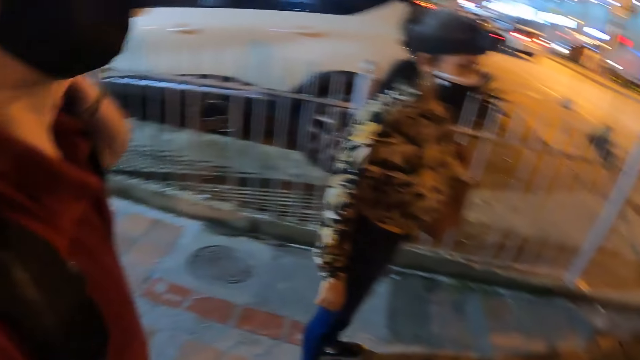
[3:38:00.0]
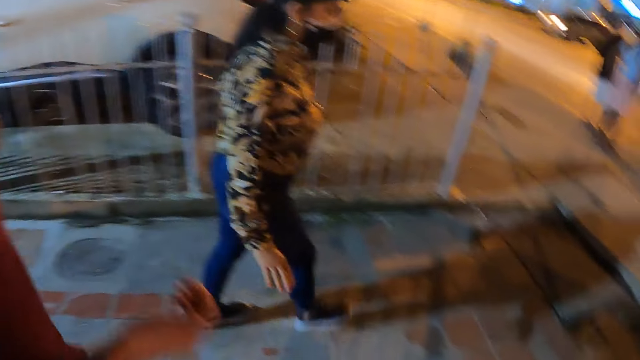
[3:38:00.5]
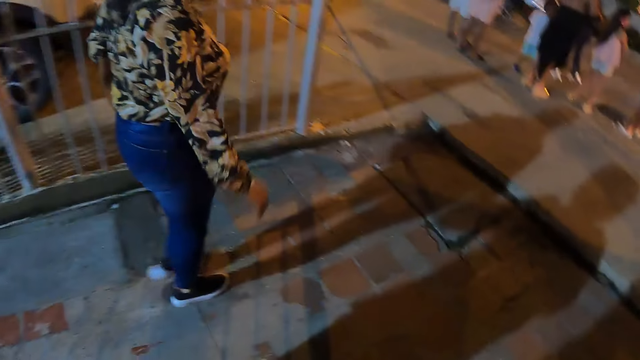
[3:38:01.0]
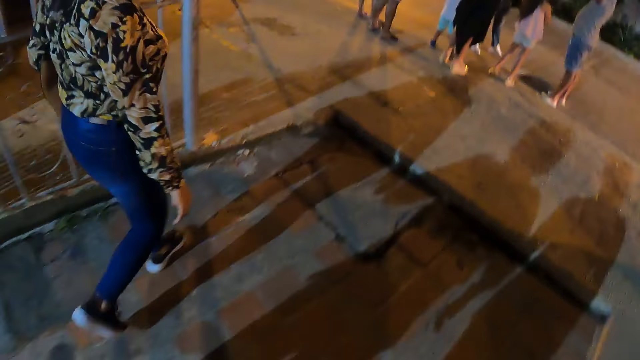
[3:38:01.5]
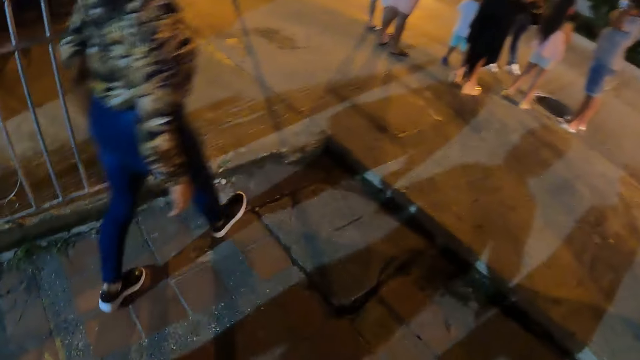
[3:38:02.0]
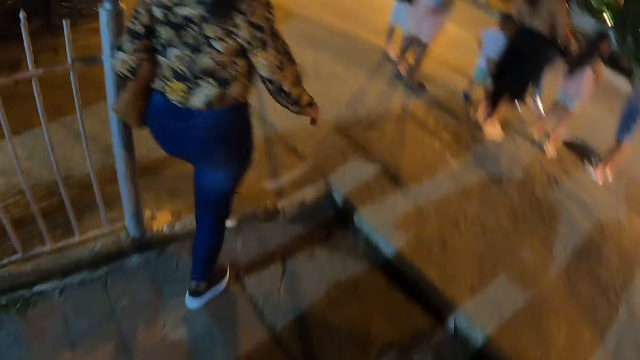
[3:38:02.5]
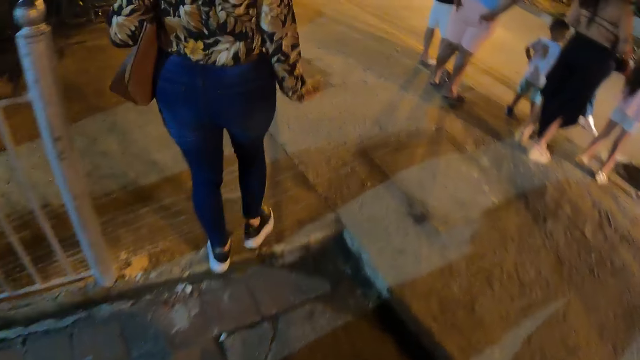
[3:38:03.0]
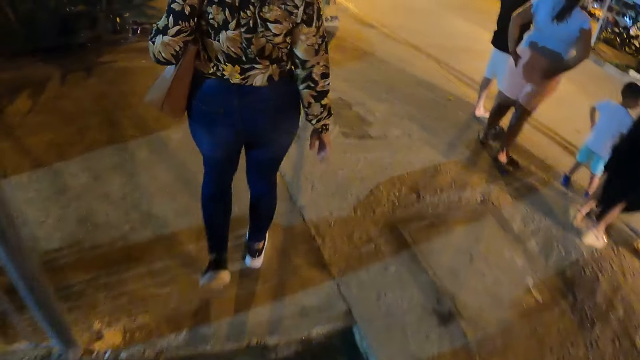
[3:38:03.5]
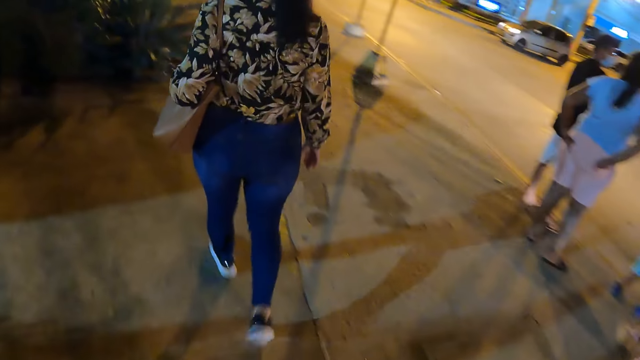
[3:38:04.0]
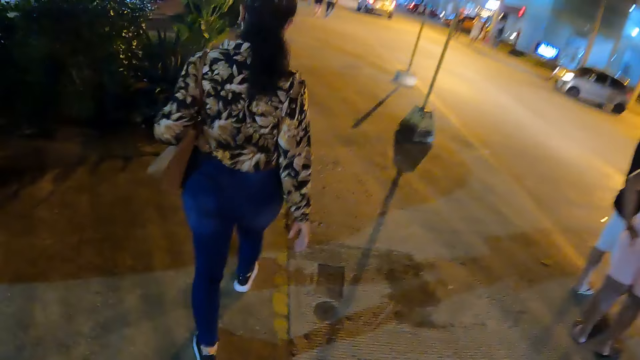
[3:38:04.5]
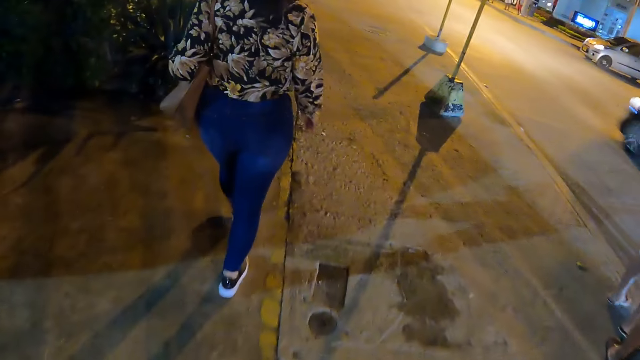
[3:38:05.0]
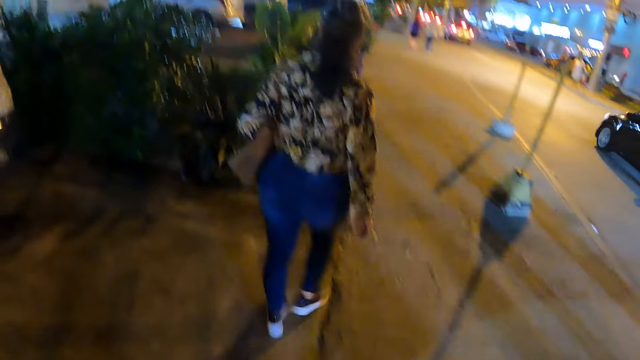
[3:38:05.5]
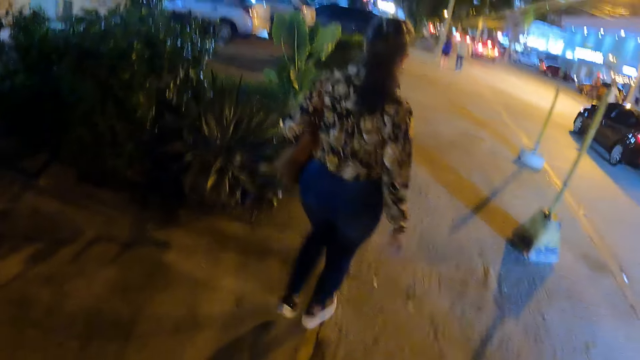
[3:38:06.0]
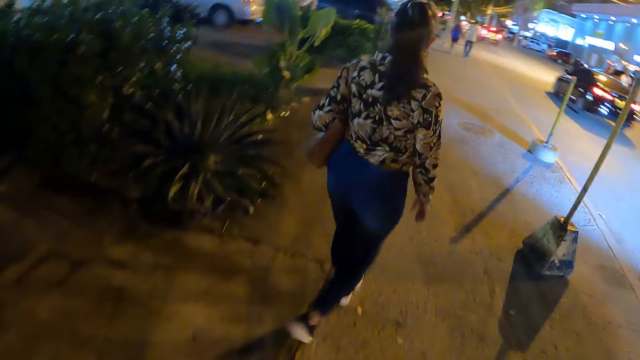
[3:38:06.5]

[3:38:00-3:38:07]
The camera wearer and a person and another person walk around. The camera wearer walks on a road.

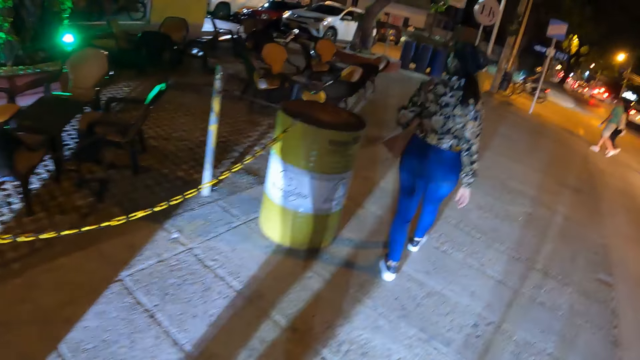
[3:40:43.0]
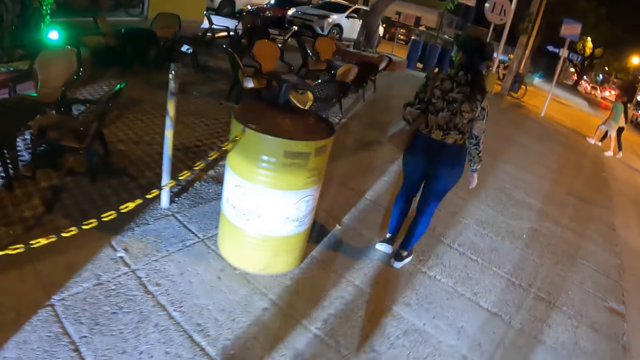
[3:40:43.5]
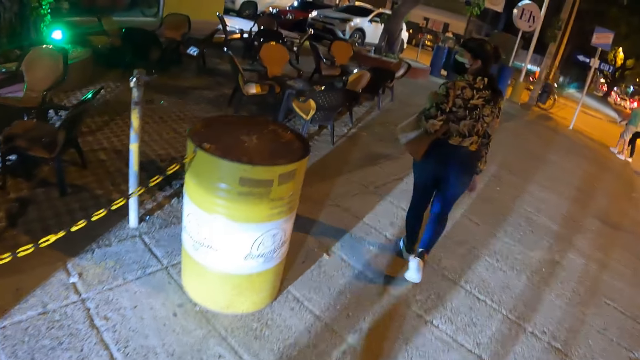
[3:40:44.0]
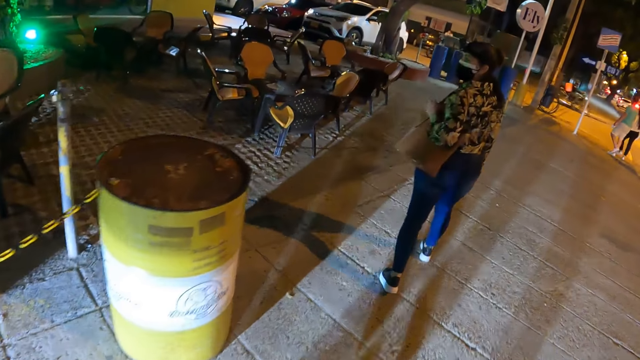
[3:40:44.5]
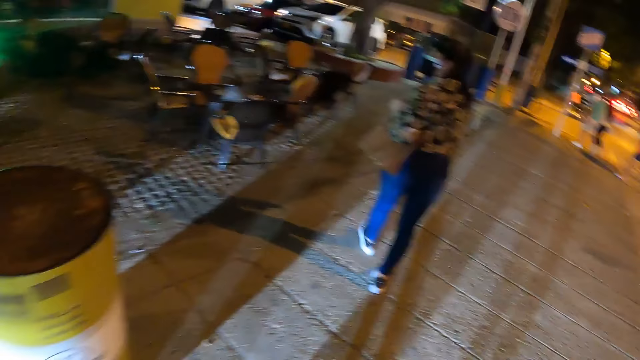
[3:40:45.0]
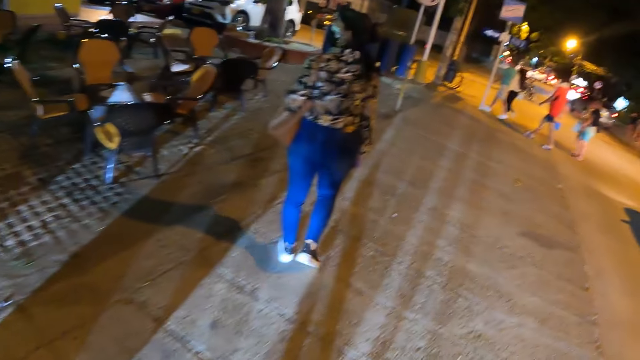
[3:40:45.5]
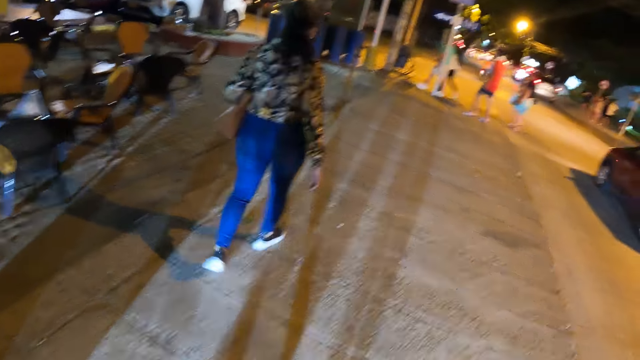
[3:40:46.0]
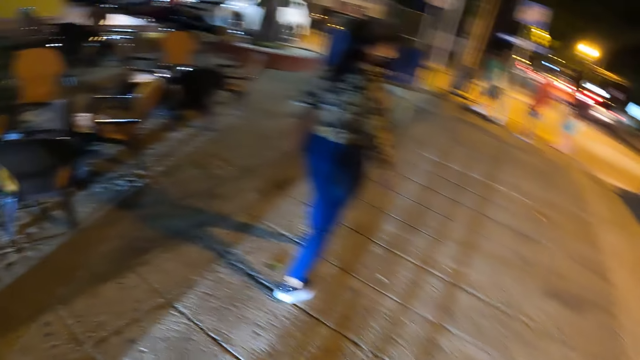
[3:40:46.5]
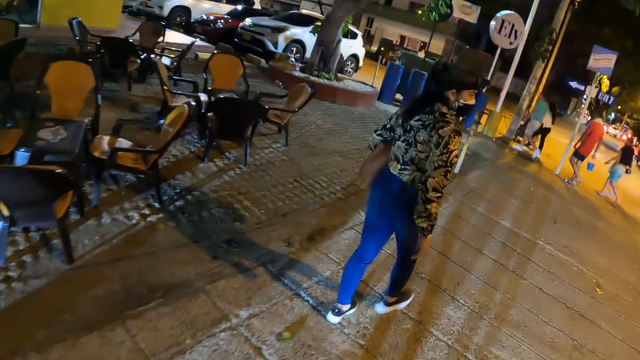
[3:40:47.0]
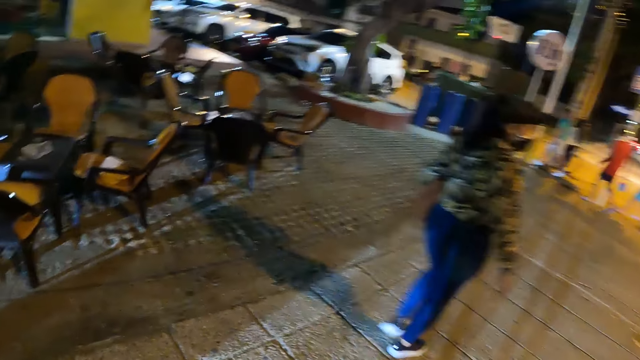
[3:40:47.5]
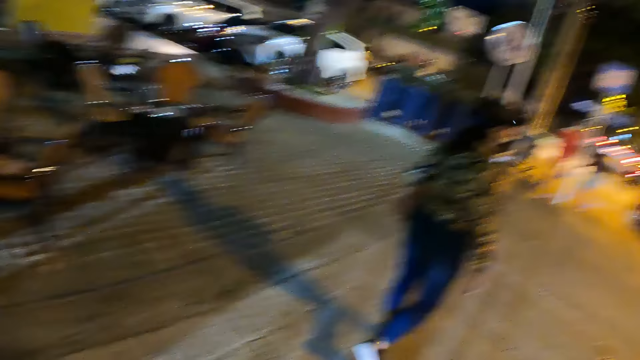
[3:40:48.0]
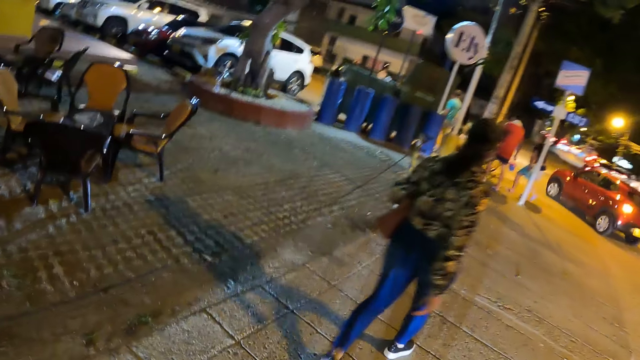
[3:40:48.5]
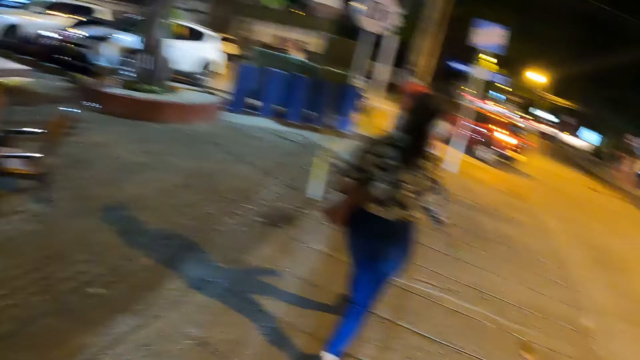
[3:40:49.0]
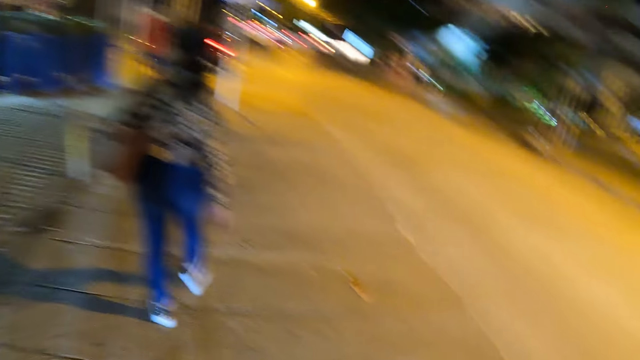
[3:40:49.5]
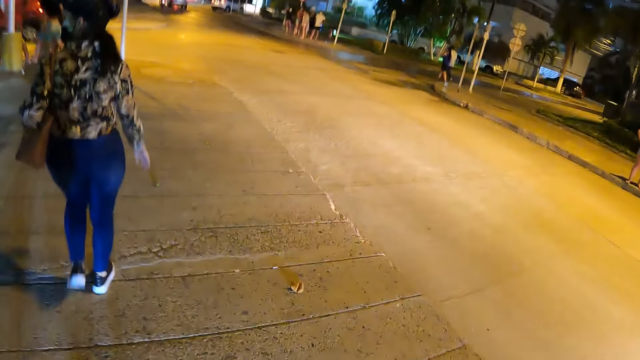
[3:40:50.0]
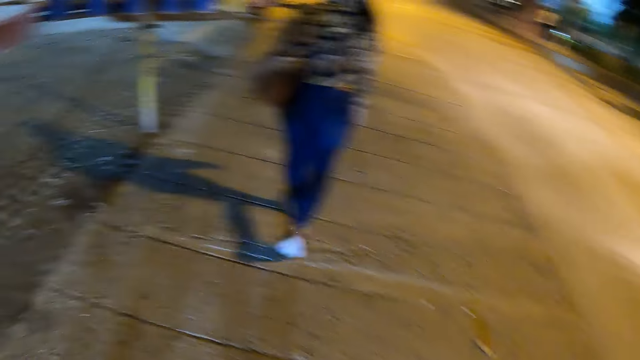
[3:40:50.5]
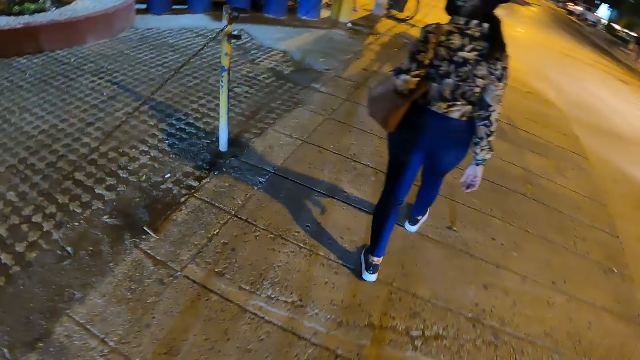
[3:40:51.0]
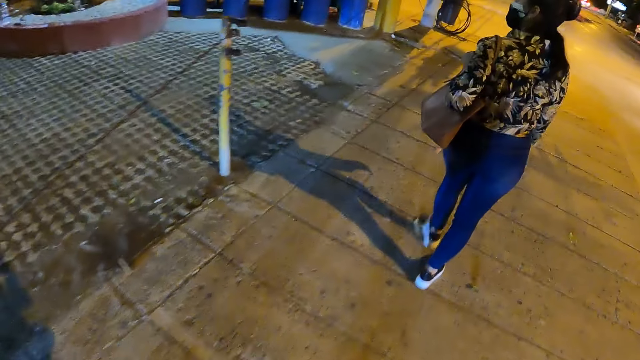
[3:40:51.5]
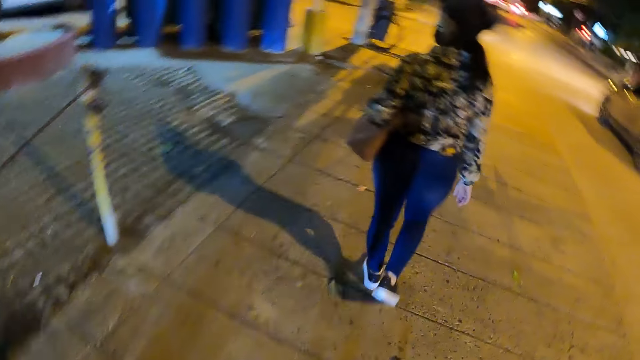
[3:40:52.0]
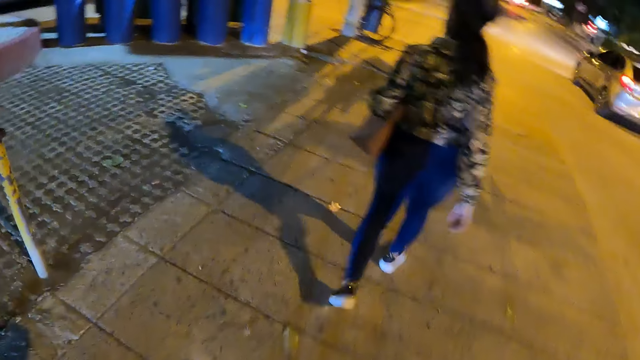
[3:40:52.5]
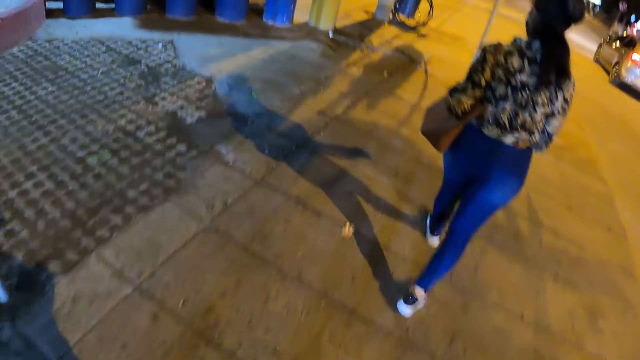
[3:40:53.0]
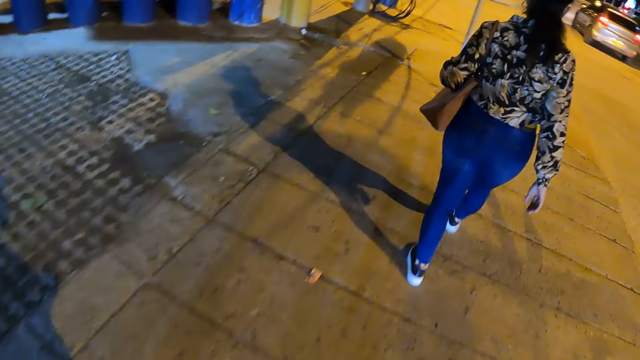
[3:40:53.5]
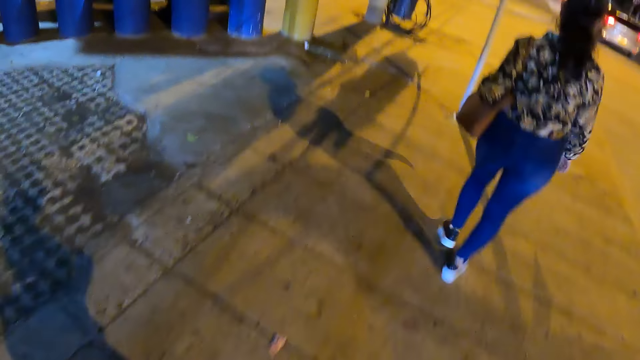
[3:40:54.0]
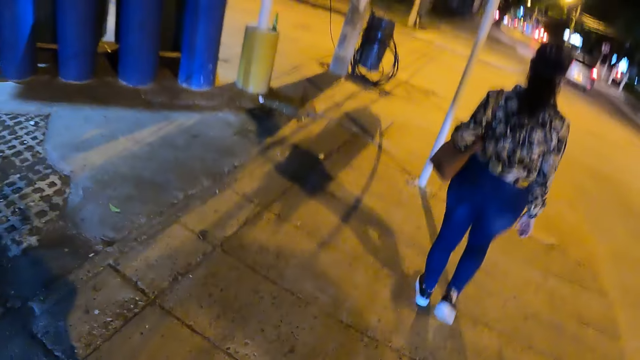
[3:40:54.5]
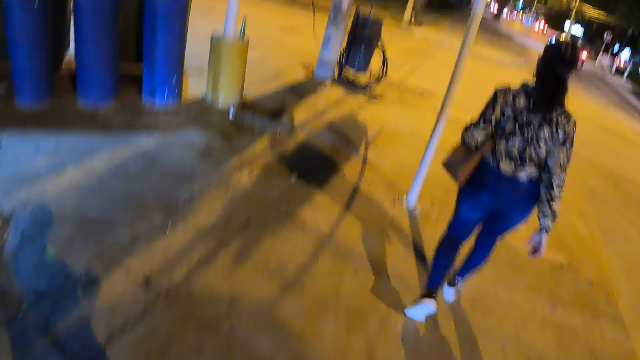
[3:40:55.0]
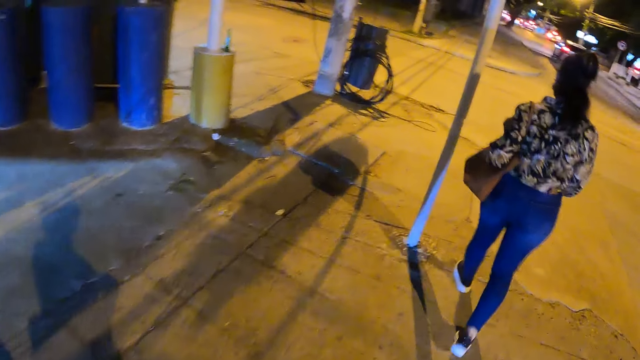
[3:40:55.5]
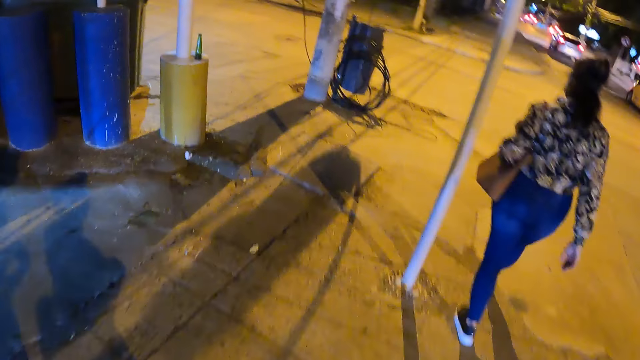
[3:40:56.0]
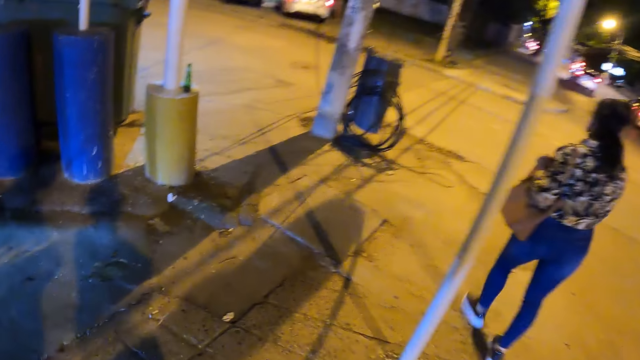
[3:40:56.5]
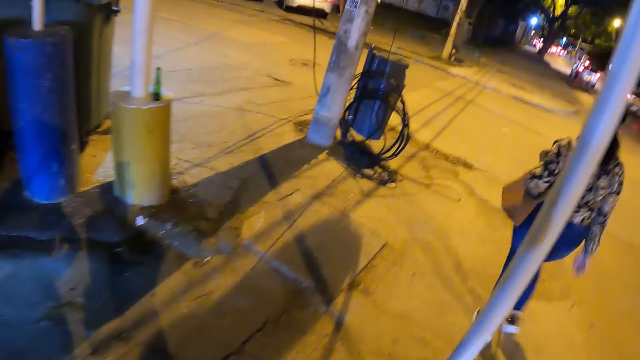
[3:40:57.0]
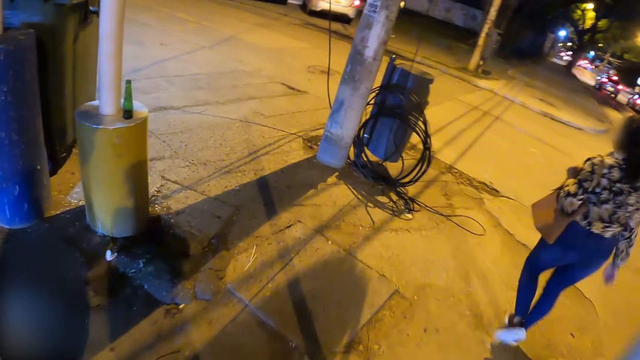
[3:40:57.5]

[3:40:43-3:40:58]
A woman looks around. The woman walks around the street. The camera wearer looks left. They look right. They look forward. They walk around the street.
